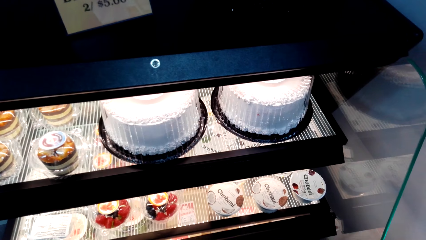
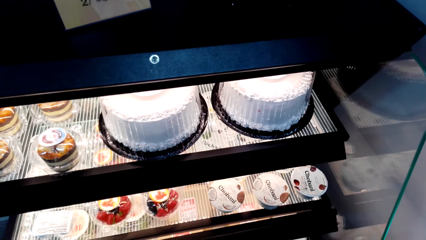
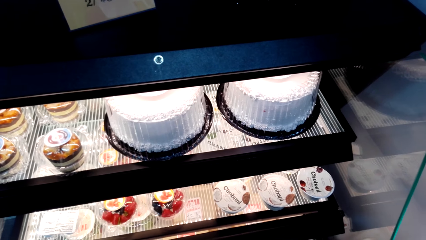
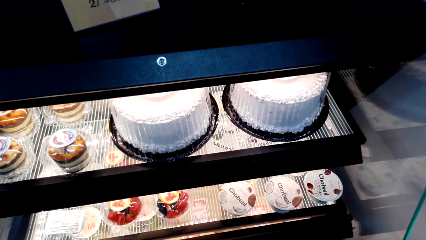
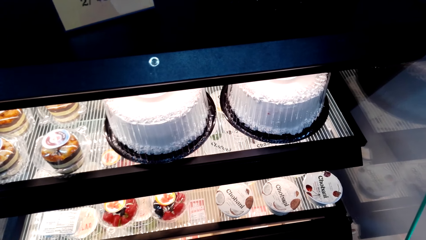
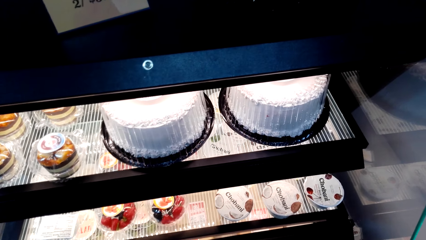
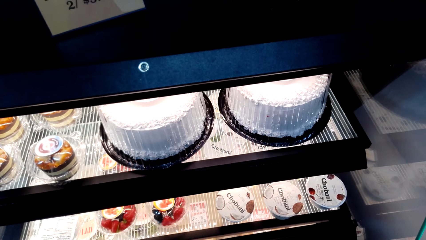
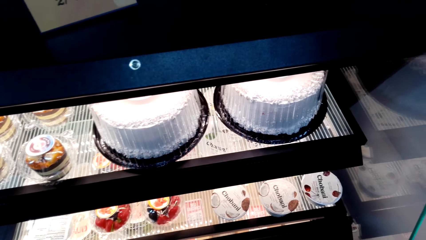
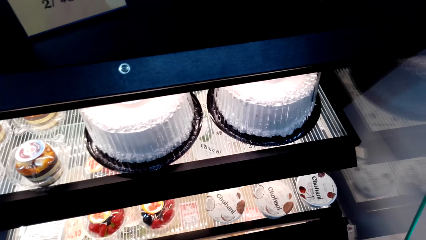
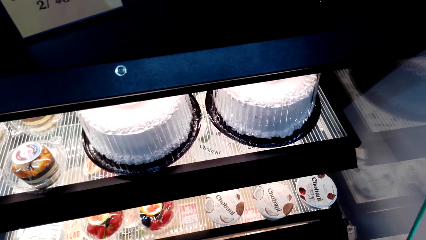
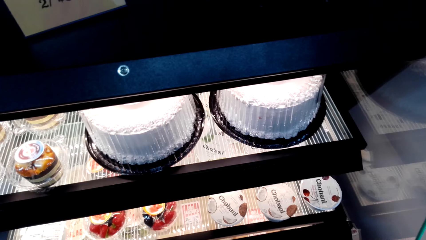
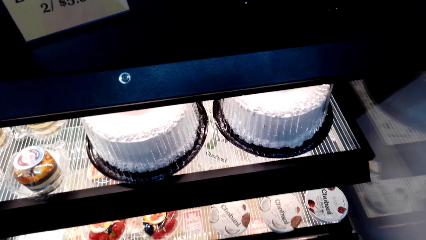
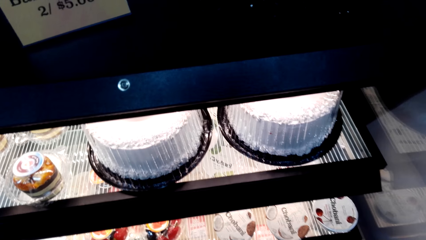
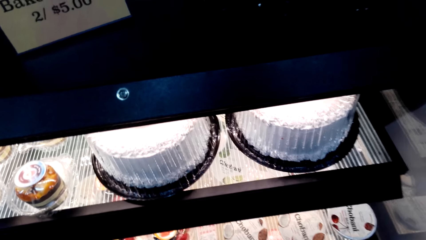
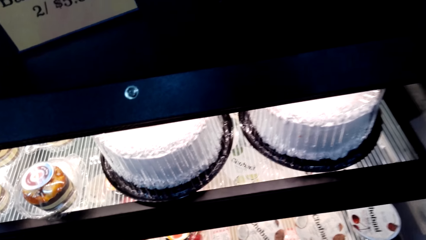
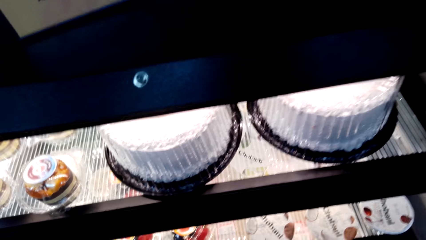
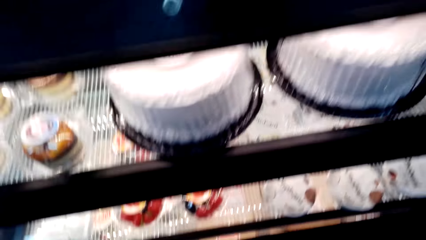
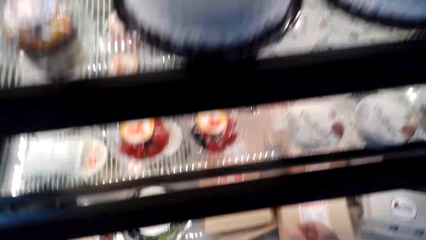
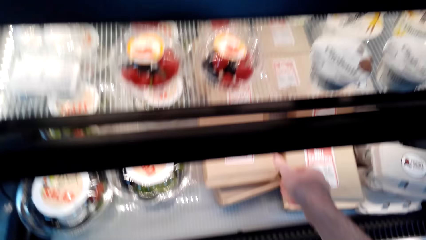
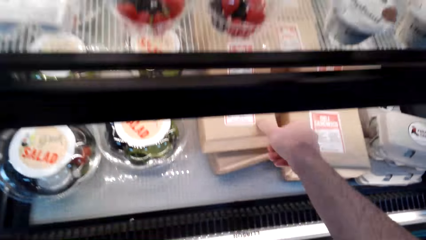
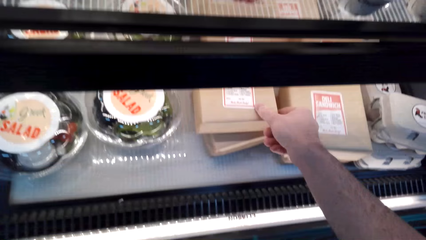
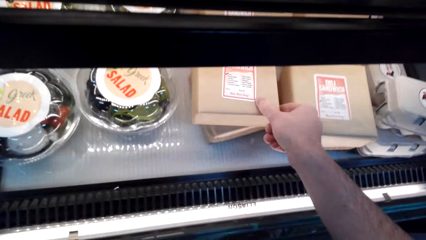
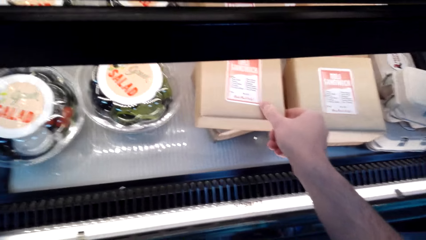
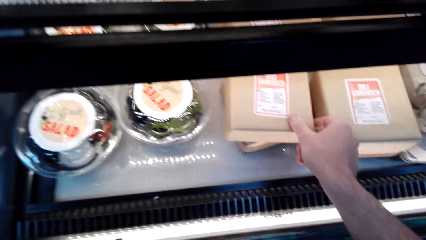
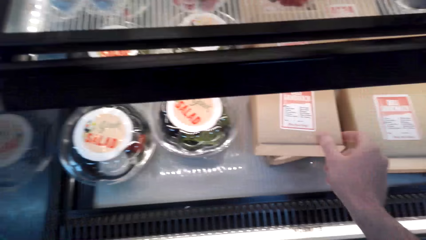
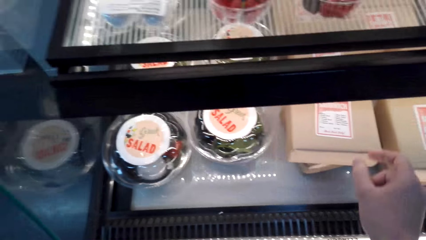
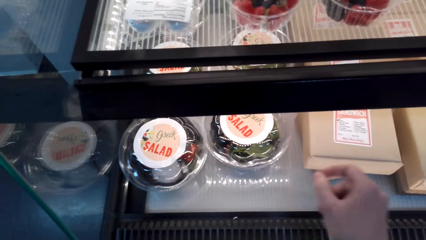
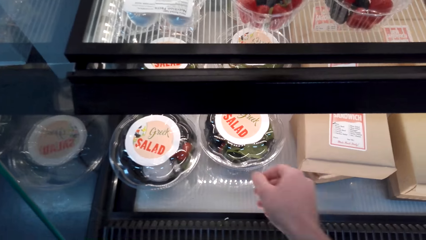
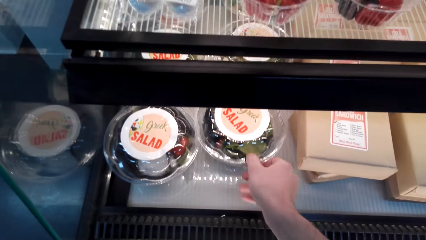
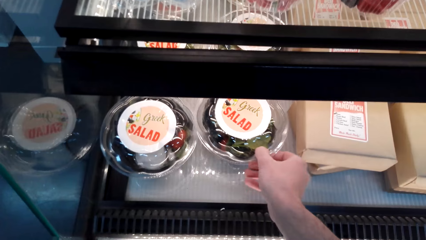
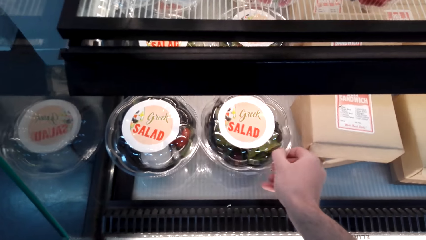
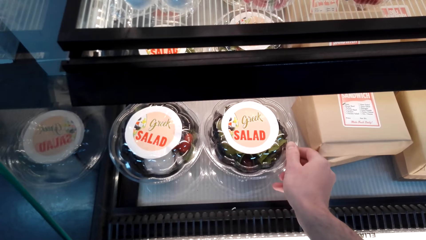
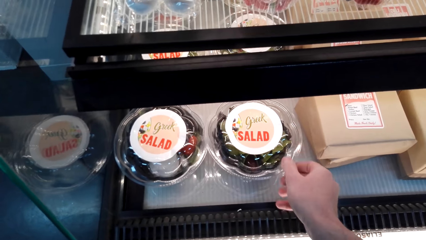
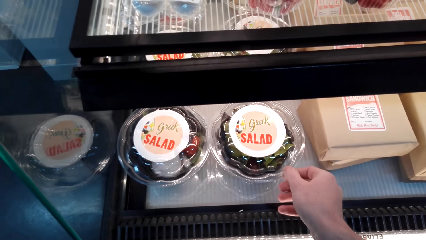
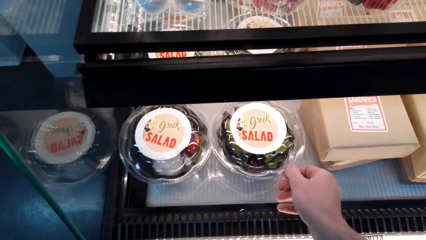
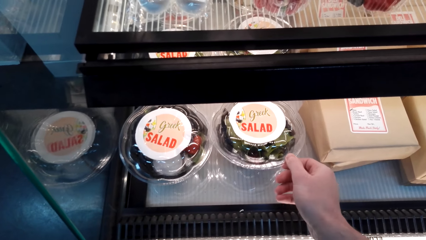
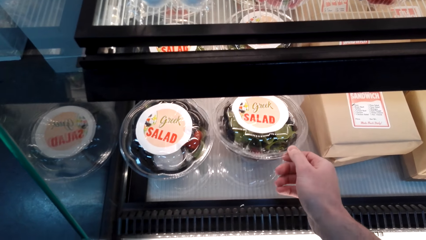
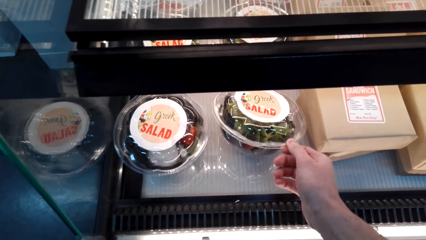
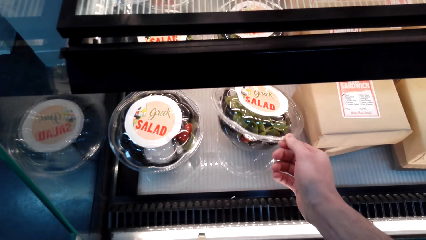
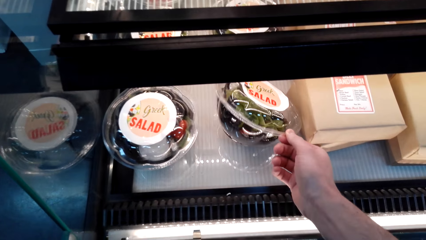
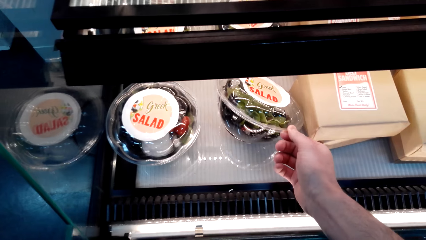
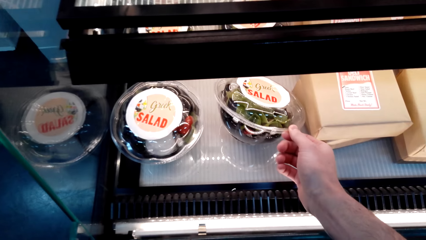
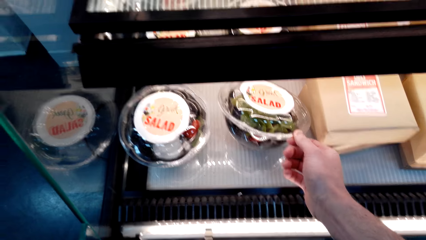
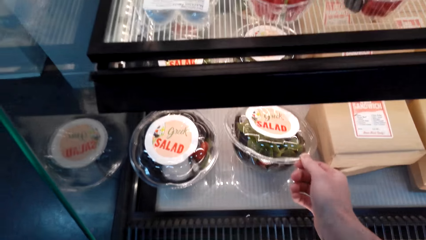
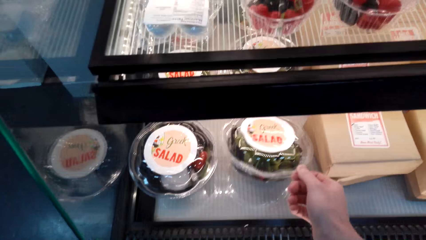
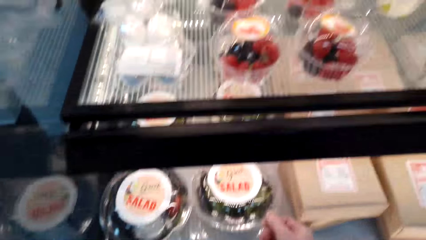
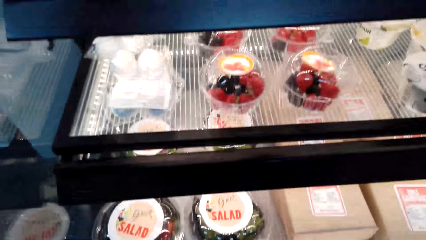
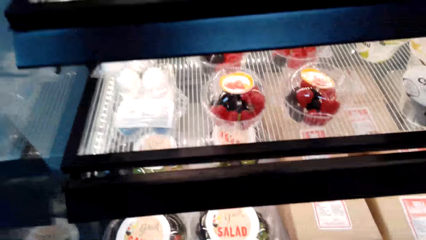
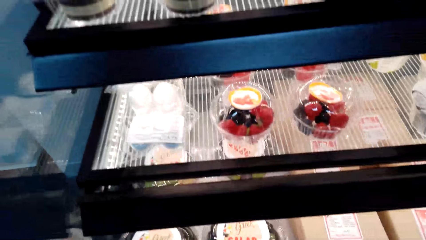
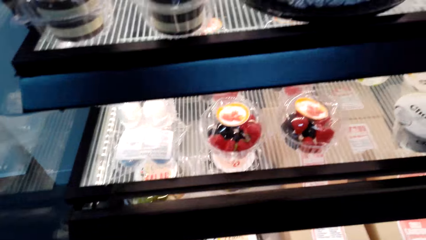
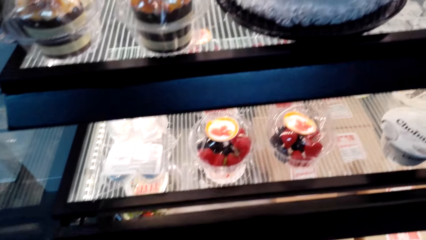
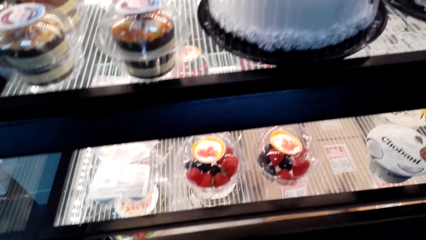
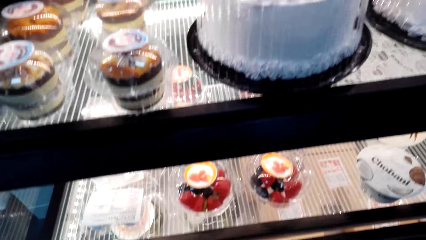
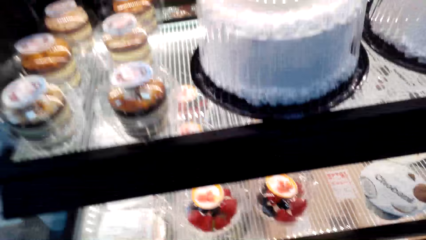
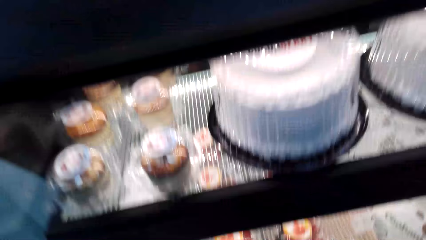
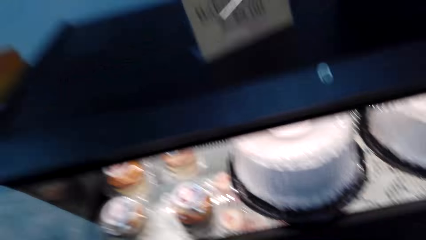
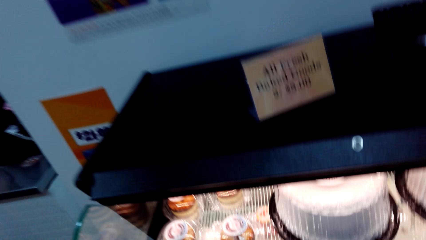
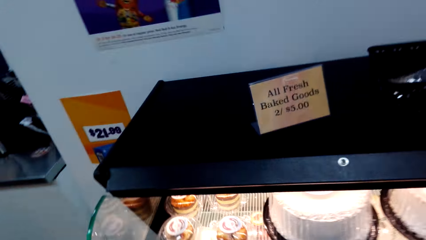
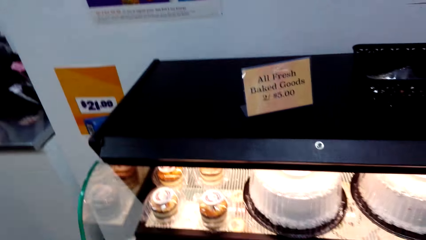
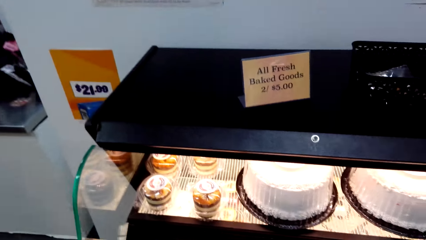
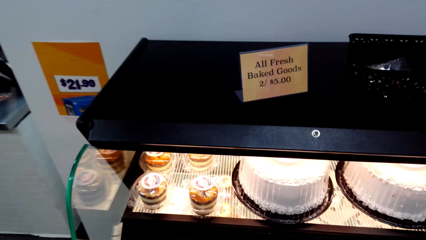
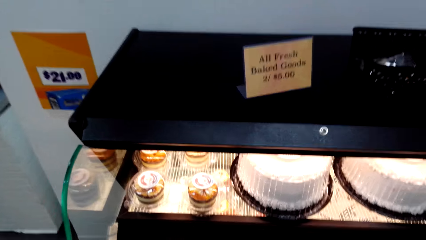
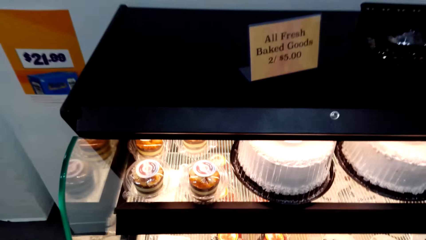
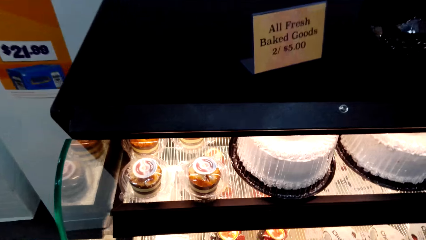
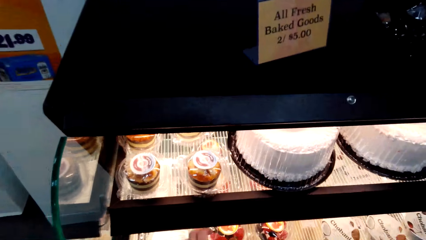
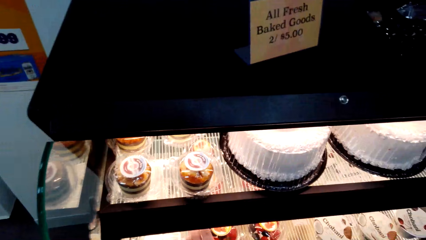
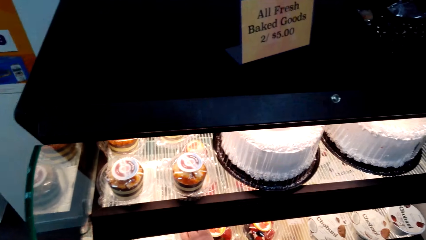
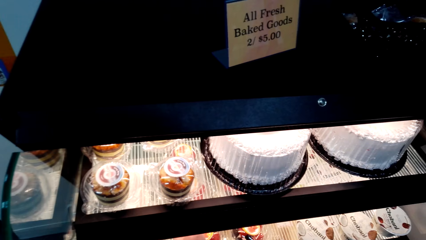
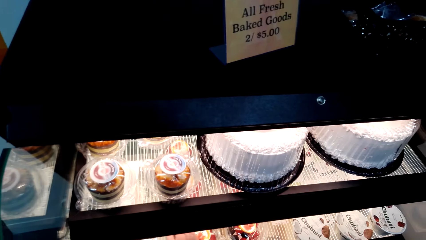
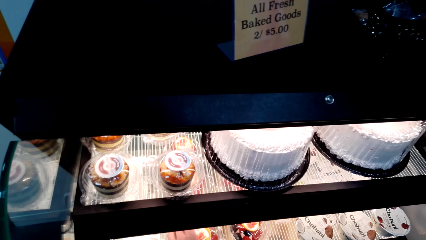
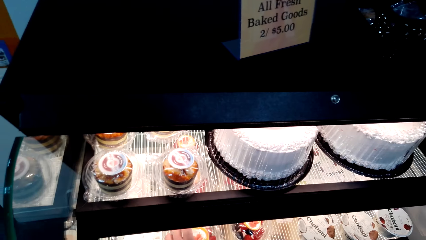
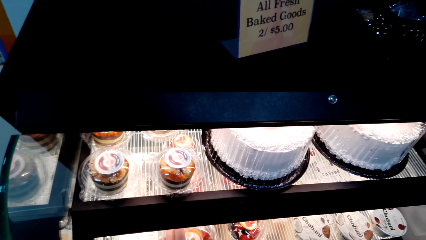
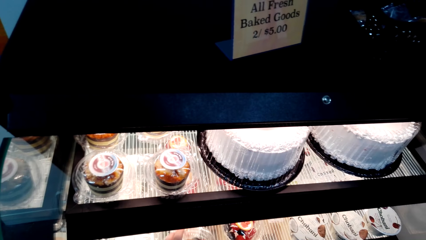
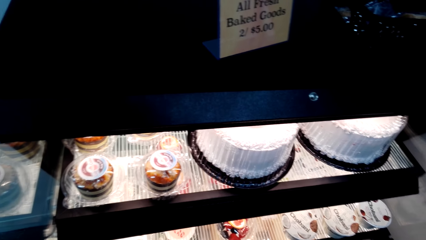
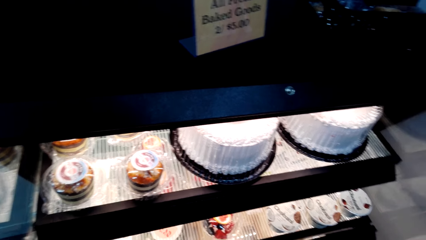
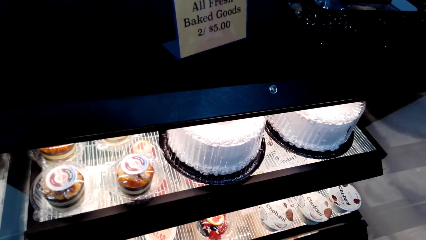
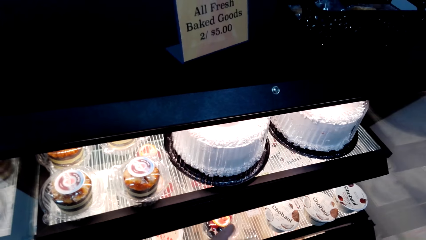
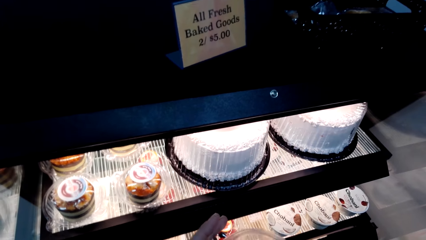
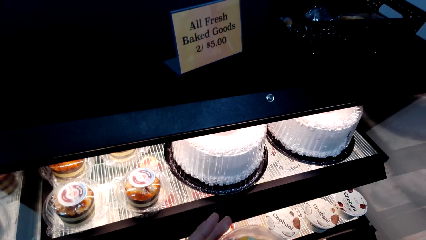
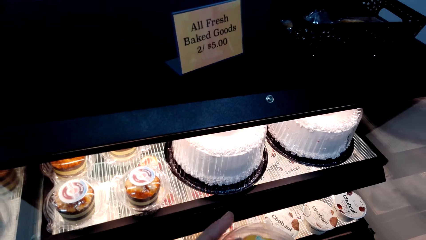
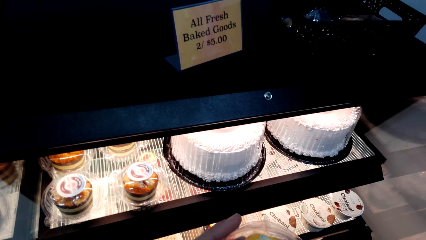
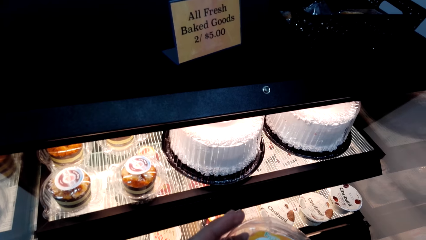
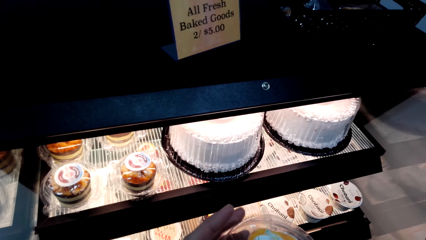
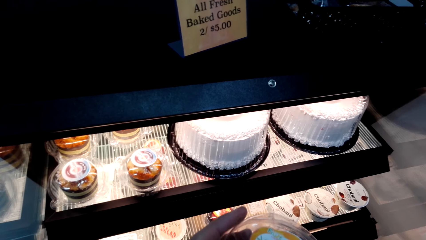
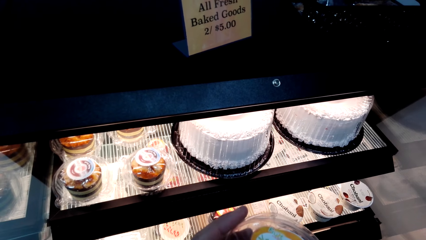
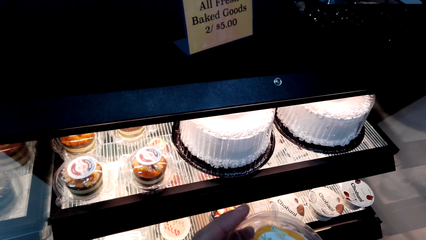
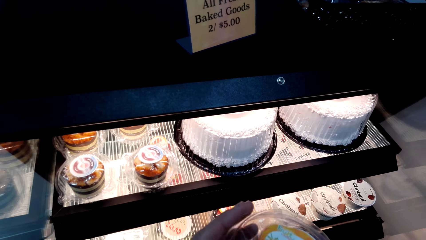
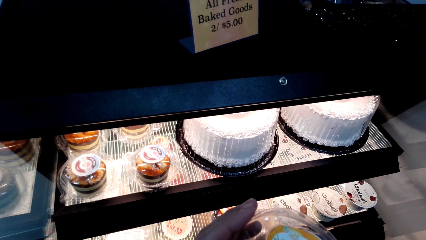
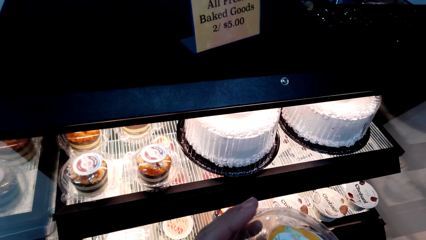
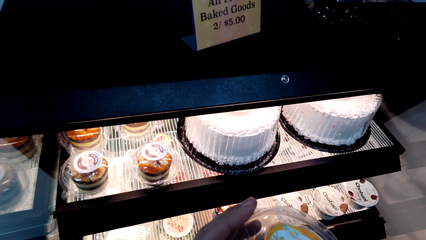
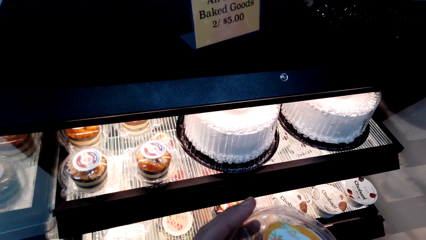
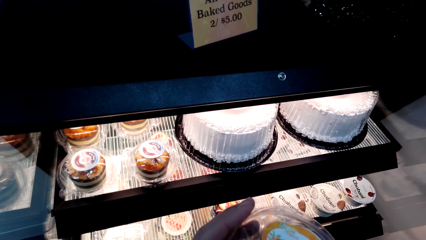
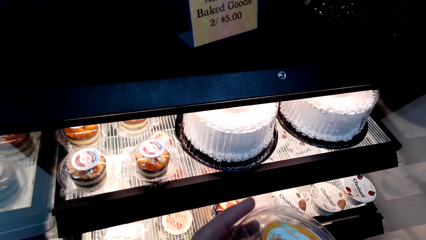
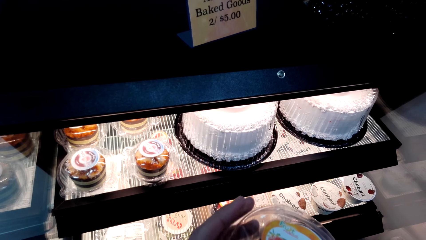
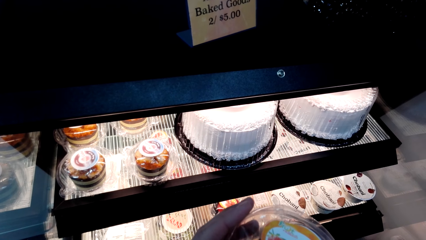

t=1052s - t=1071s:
The camera wearer puts the sandwich in the shelf. They pick the salad. They move a container with the salad. They look around. They look at the container.
